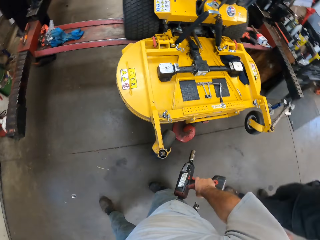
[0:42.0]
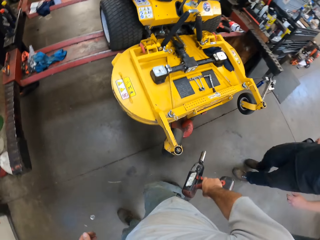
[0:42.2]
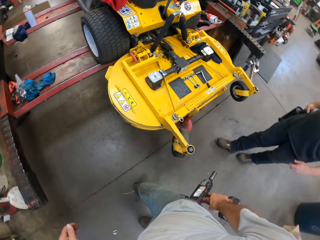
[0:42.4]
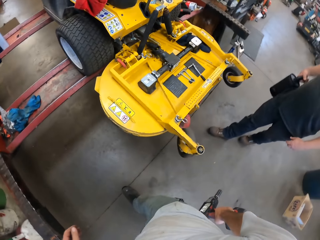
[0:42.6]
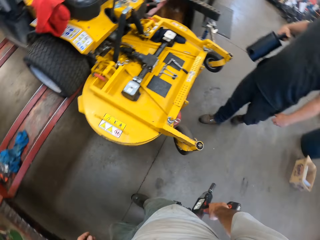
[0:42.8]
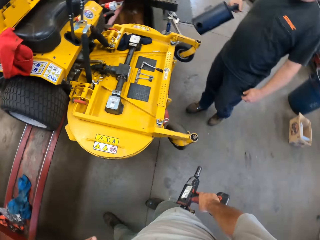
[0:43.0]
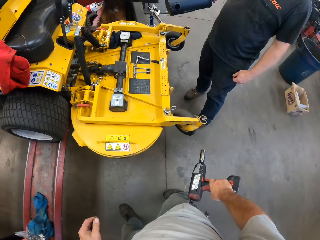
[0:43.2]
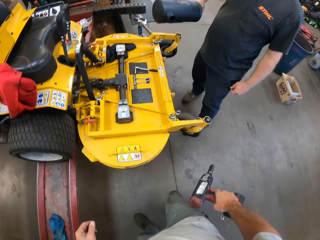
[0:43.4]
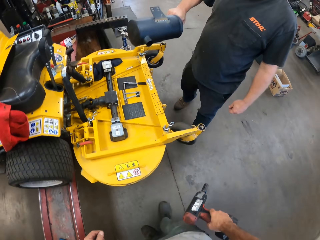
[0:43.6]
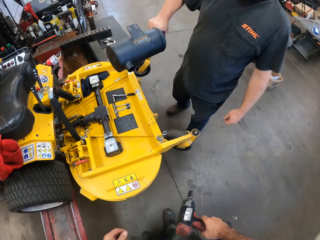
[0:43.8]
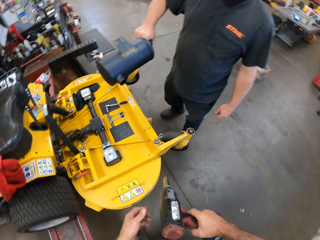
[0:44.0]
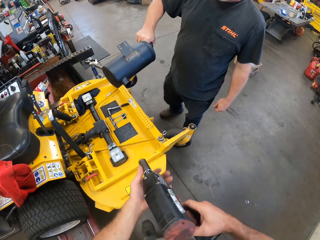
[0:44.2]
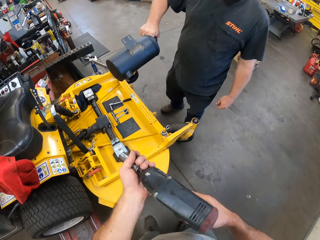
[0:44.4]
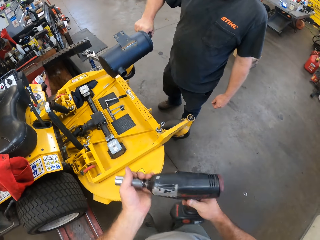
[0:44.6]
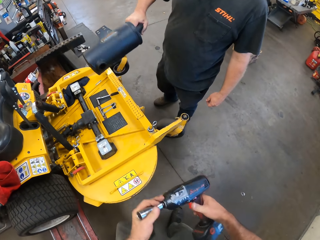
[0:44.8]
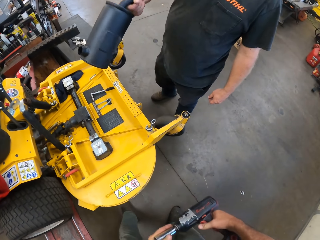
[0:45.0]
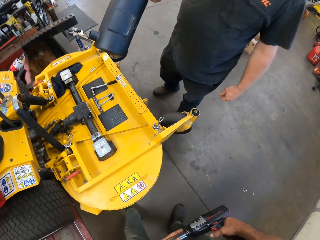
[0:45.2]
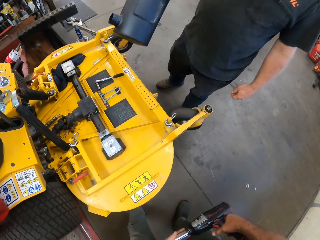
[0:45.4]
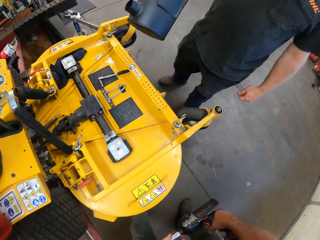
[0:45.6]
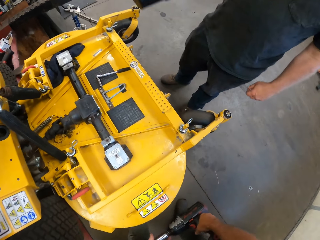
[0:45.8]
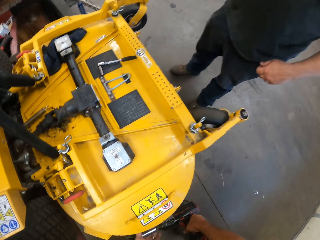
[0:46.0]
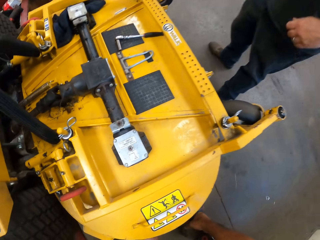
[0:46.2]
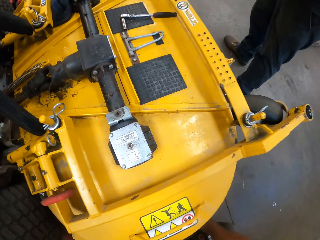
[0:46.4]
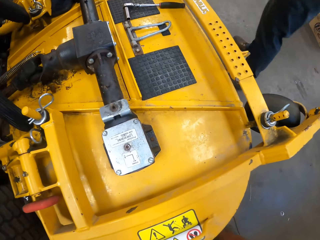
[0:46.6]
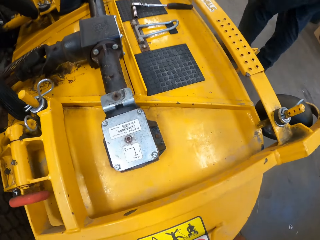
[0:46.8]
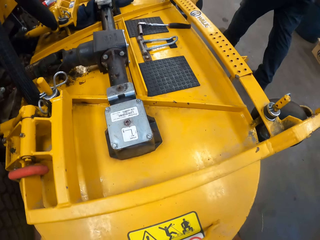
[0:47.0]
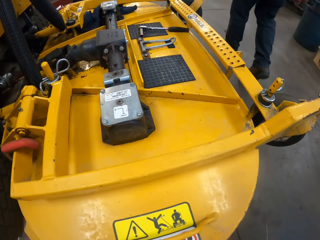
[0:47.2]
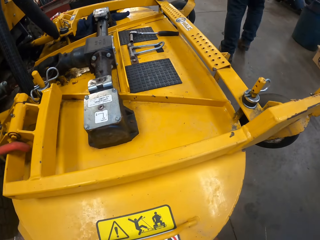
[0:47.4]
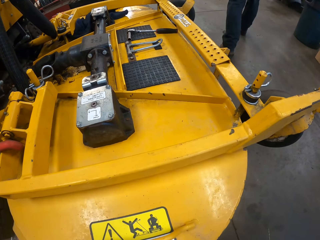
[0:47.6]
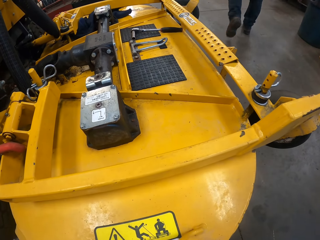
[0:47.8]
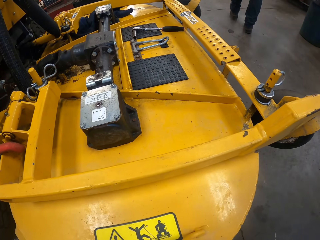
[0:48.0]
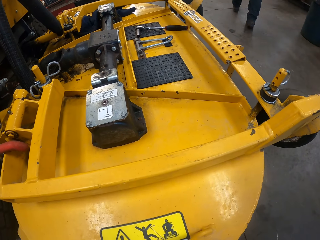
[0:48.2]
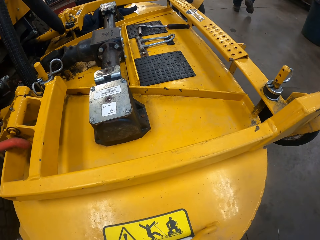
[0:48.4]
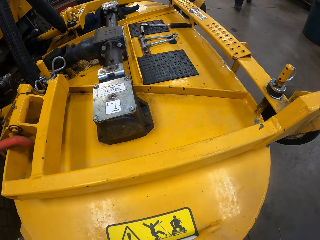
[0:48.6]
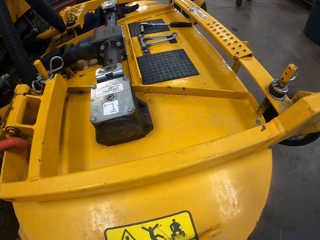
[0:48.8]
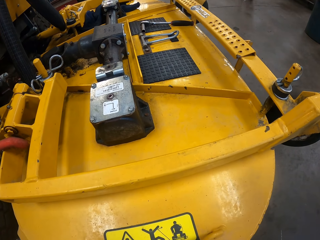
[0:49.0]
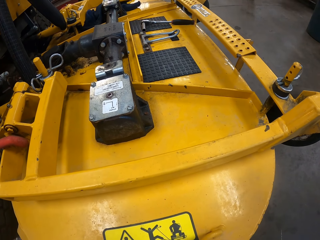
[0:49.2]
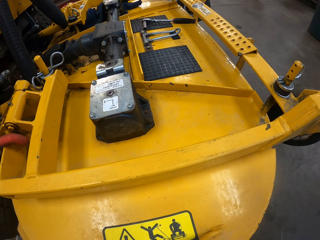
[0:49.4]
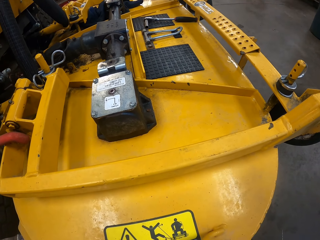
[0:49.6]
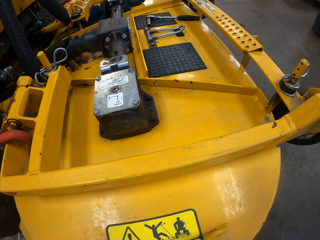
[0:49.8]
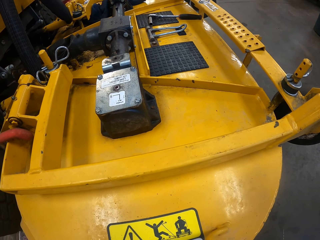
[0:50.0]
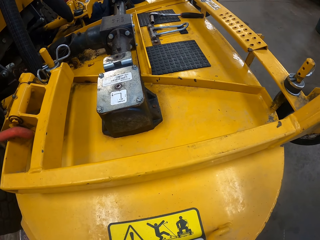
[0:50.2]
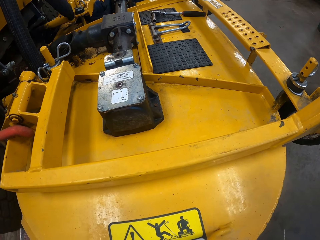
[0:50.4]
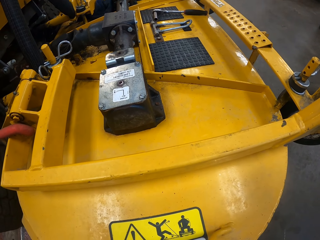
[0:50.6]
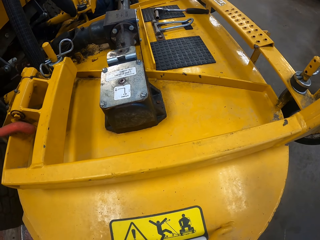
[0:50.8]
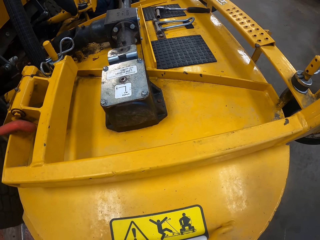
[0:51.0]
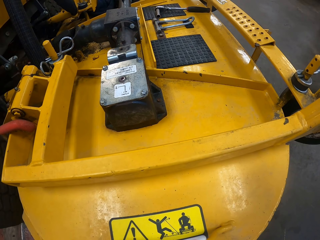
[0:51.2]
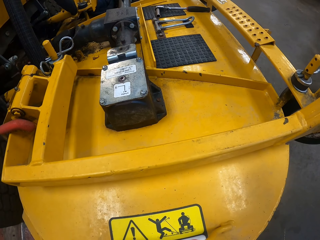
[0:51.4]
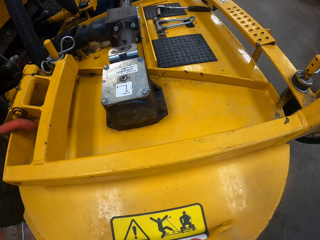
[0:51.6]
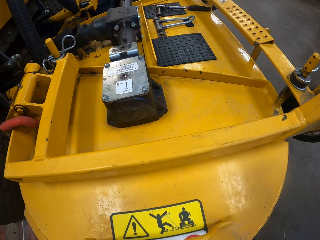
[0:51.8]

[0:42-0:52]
A man comes towards the lawn mower. The camera wearer holds the lawn mower with both hands. They take the screw gun under the lawn mower with both hands. They squat down. The man walks away.

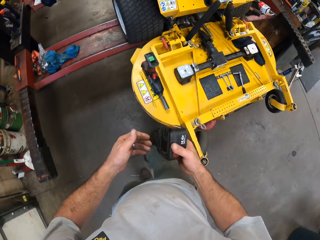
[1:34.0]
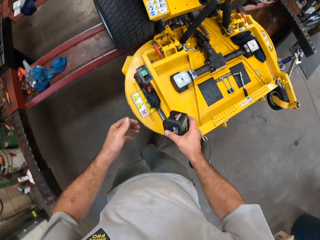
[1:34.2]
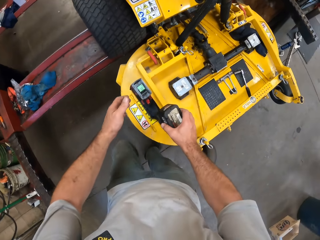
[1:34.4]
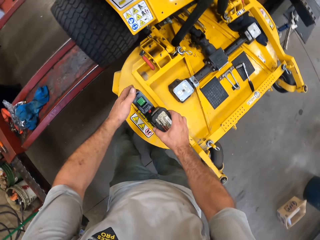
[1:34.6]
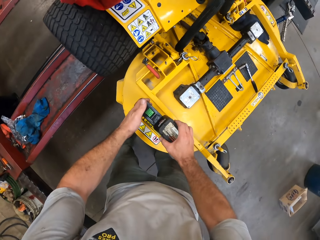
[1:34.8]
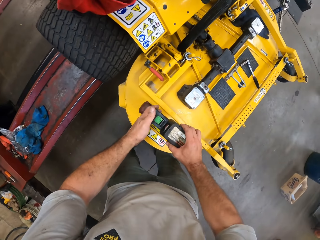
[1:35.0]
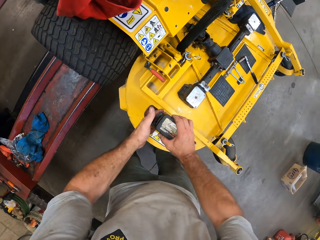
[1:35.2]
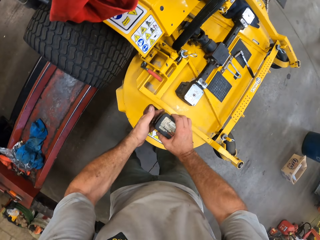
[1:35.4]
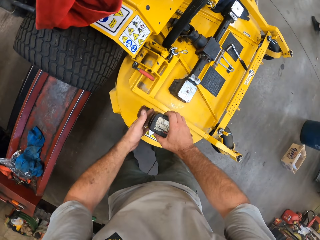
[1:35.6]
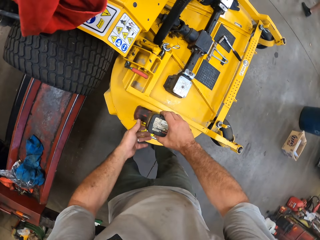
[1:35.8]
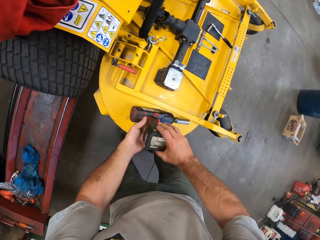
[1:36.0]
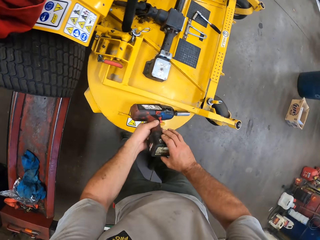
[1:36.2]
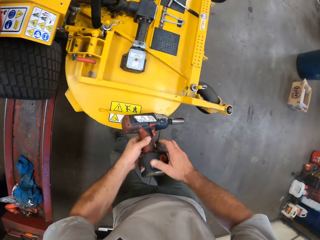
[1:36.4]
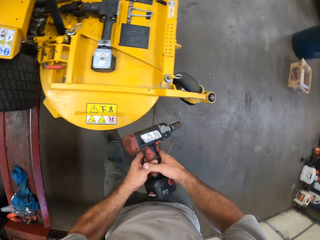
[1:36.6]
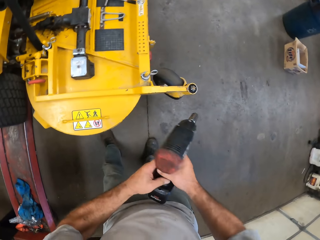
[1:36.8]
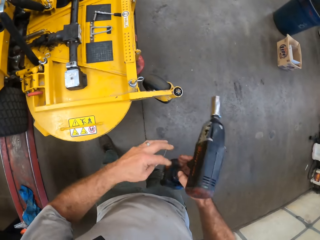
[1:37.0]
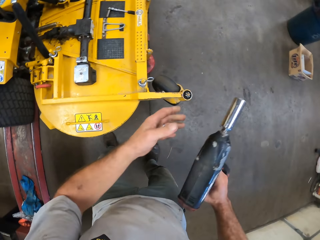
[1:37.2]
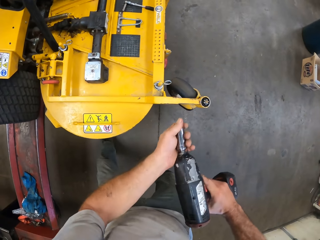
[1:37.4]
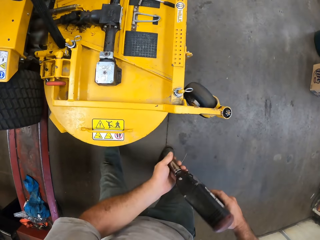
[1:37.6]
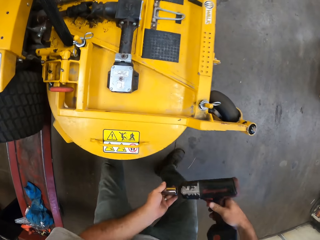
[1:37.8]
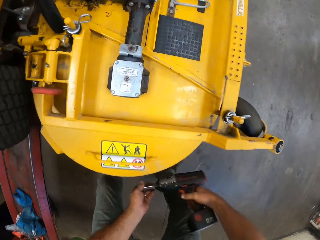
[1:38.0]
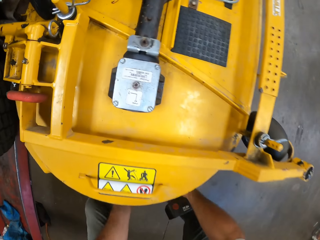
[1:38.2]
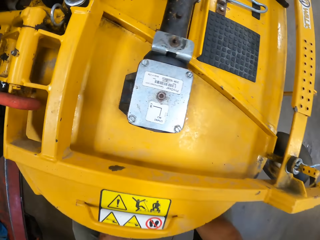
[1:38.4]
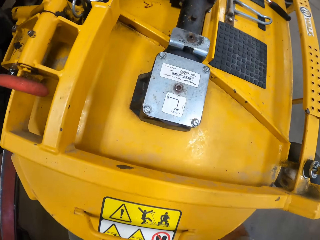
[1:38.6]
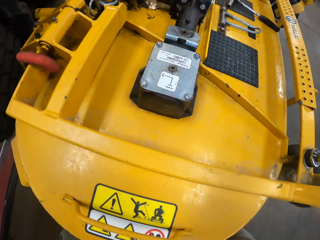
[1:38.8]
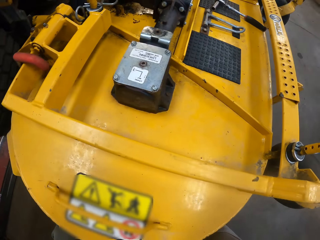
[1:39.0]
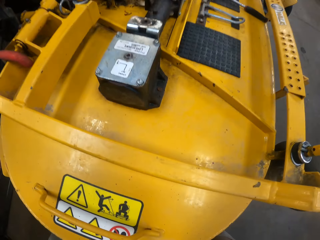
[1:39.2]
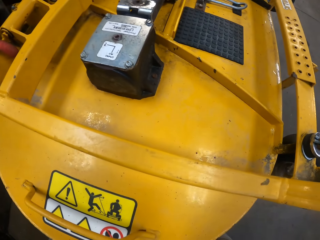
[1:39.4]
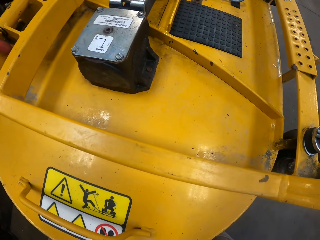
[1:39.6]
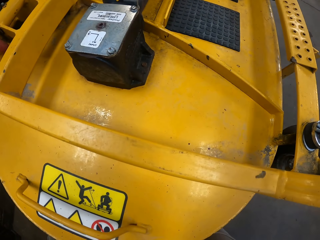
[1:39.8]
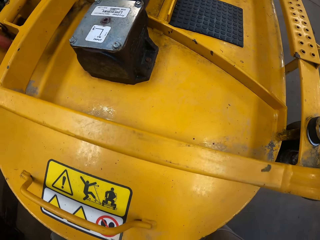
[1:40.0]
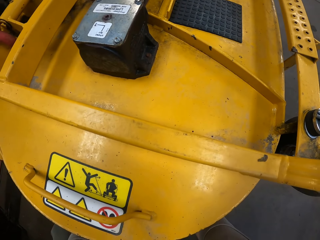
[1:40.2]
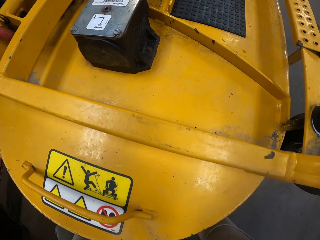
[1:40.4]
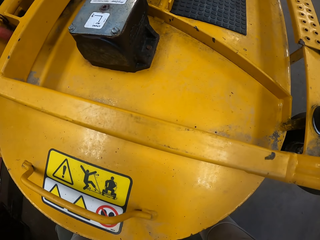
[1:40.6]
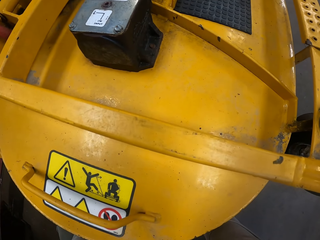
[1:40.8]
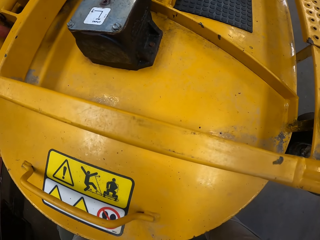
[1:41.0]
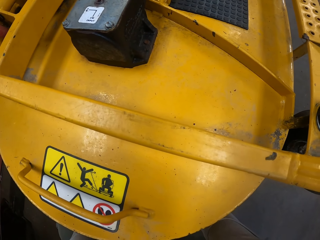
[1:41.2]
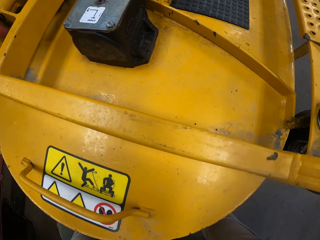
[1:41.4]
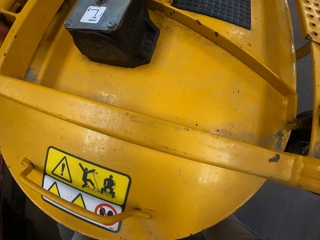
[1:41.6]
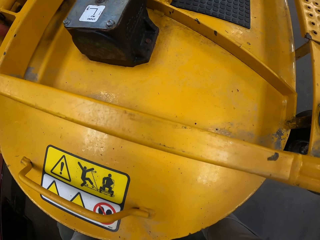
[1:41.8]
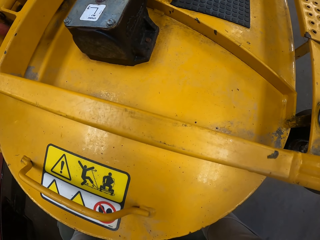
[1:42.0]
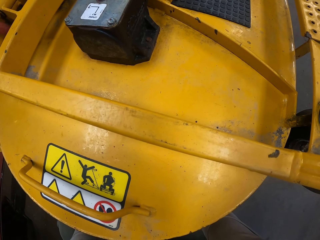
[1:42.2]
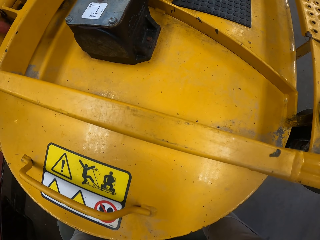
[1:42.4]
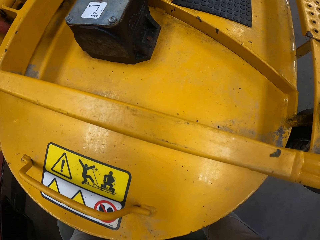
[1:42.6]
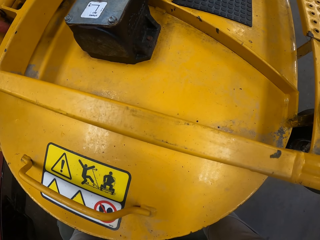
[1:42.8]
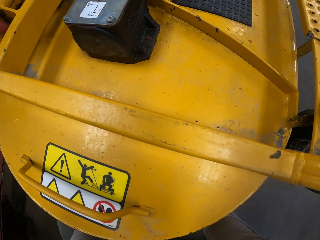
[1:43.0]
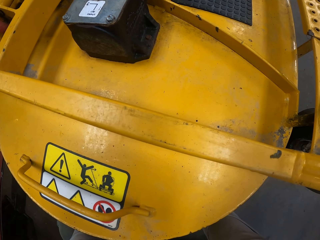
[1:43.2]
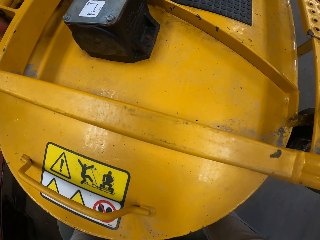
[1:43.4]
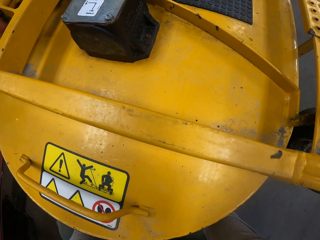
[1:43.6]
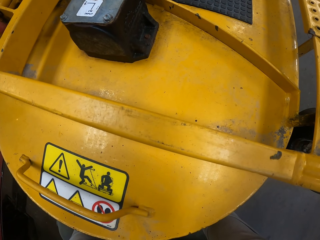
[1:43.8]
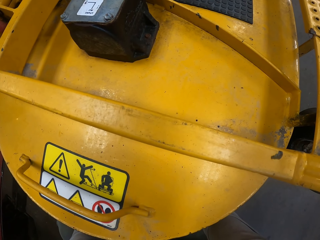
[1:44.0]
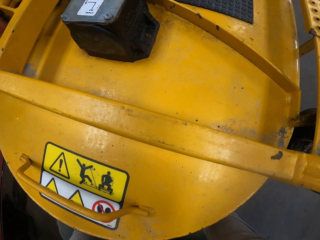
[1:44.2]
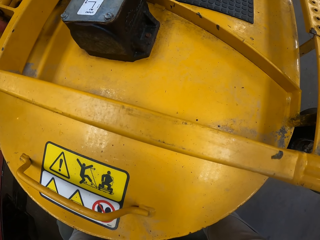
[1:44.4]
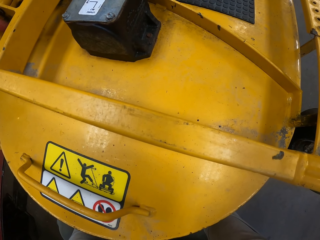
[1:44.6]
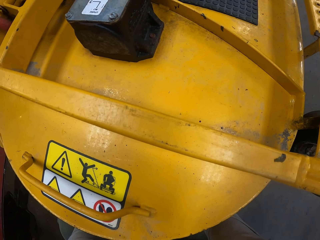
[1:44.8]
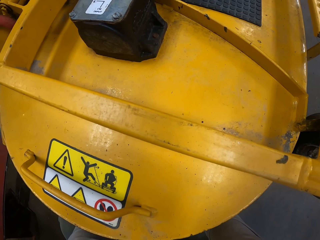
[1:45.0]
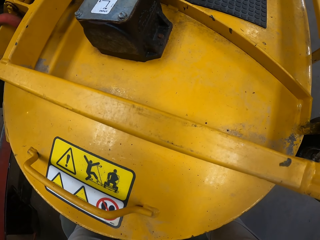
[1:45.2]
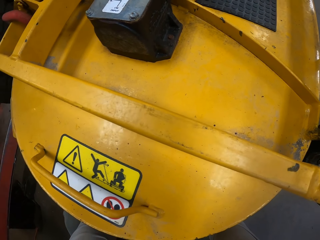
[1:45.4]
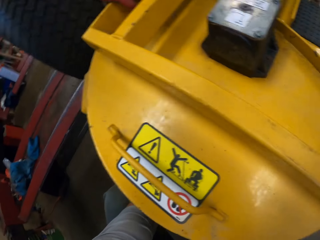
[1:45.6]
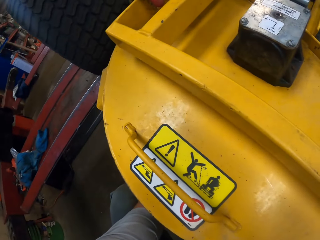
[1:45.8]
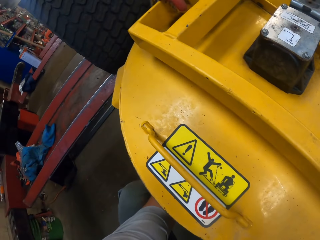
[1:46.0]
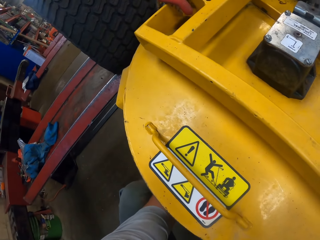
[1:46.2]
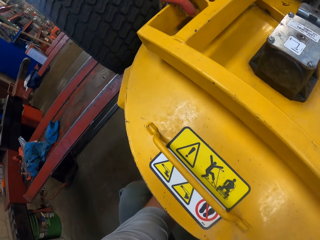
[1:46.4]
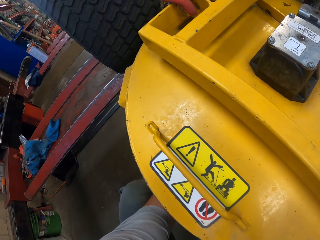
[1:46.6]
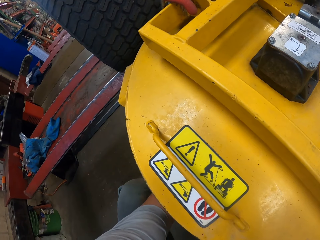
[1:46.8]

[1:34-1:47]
The camera wearer shifts the battery to the right hand. They fix the battery to the screw gun with both hands. They pick up the screw gun with both hands. They take the screw gun under the lawn mower. They squat down.
